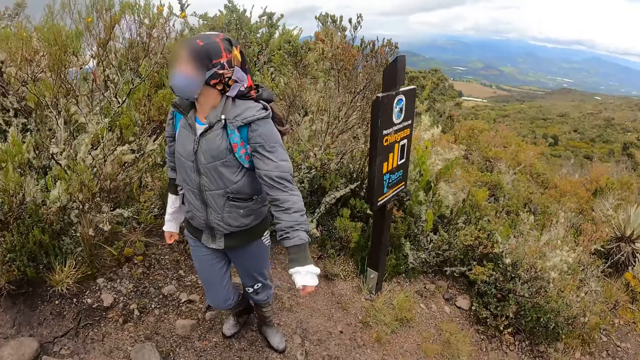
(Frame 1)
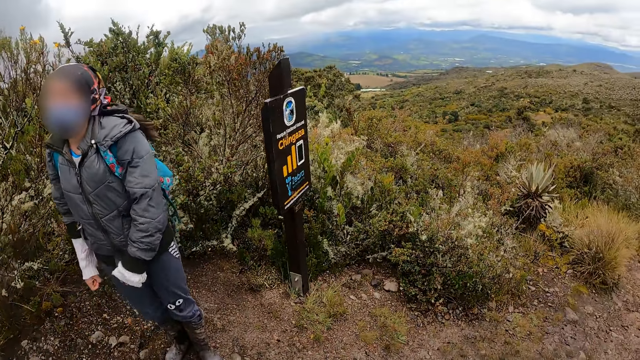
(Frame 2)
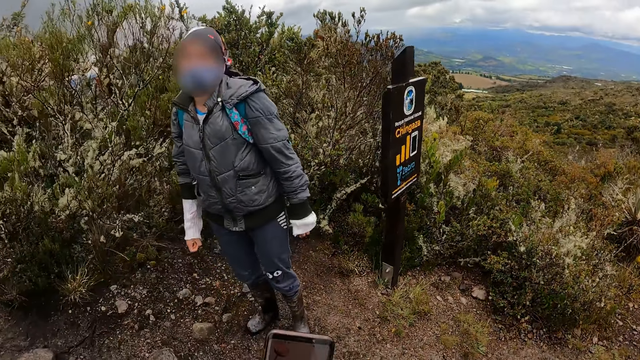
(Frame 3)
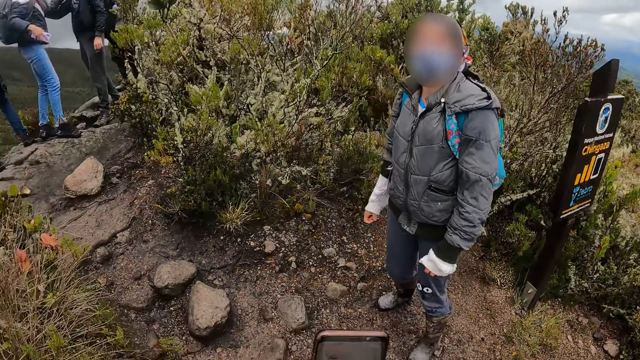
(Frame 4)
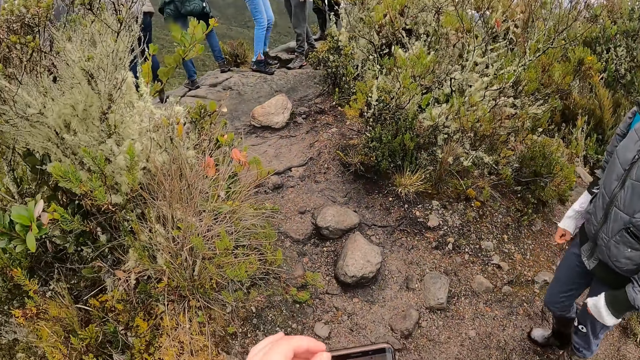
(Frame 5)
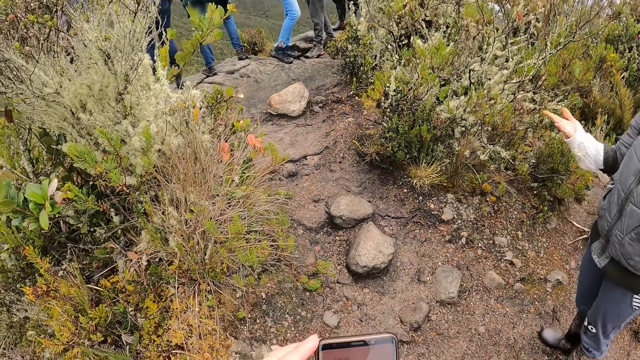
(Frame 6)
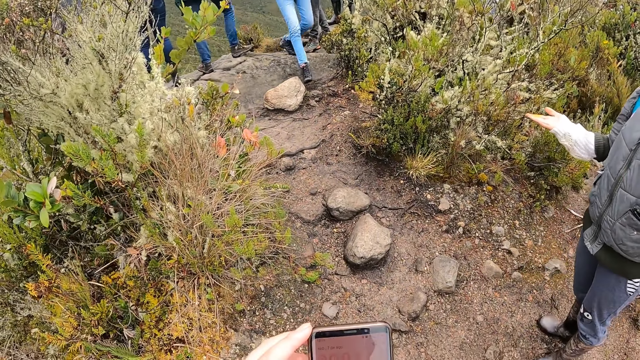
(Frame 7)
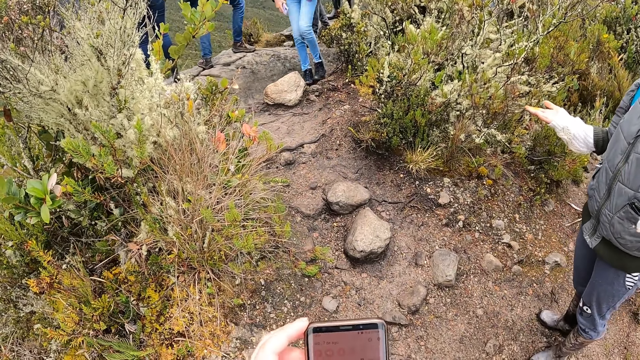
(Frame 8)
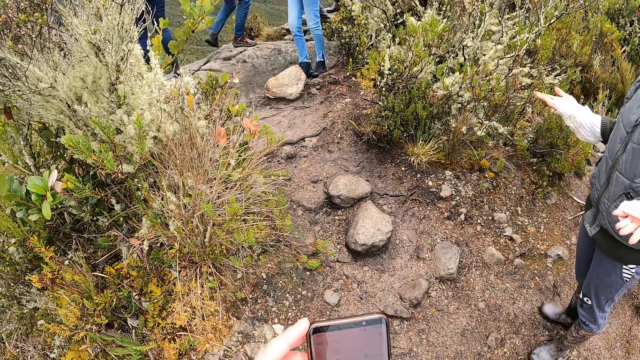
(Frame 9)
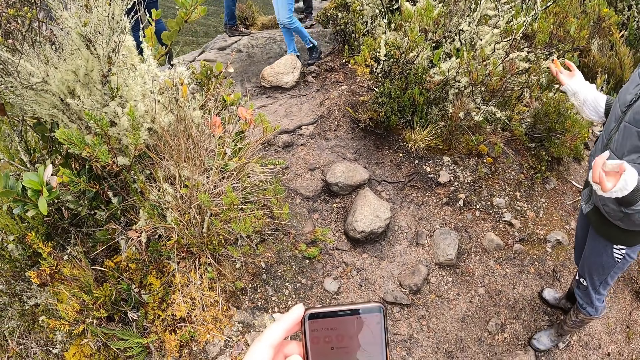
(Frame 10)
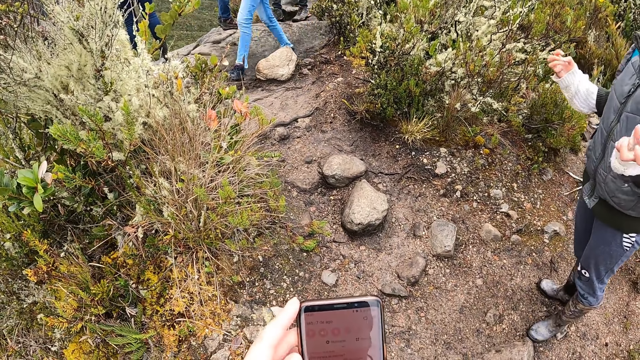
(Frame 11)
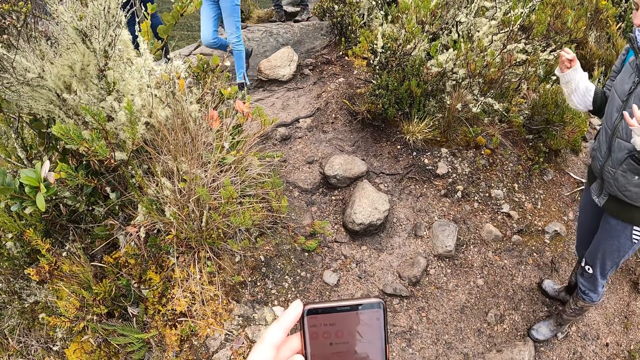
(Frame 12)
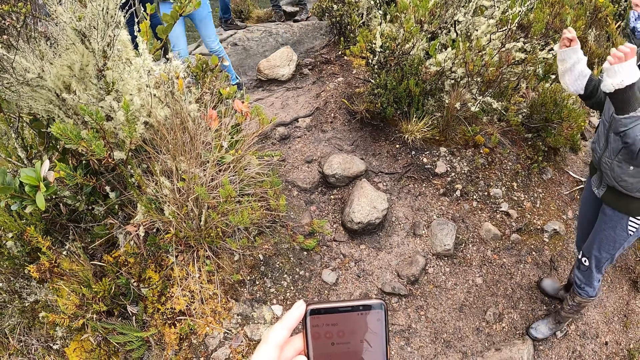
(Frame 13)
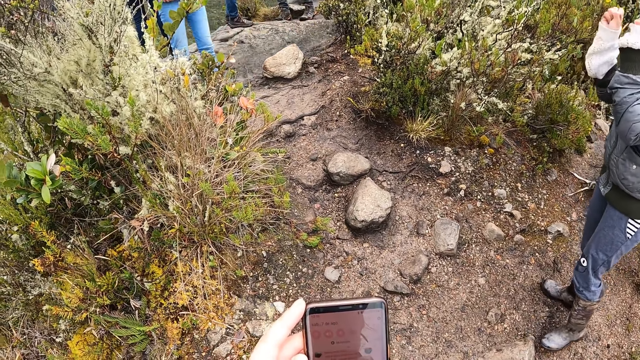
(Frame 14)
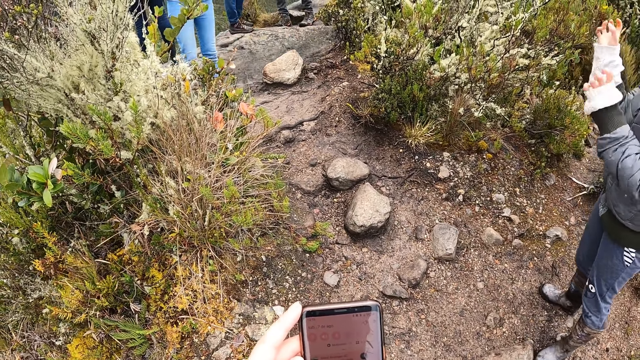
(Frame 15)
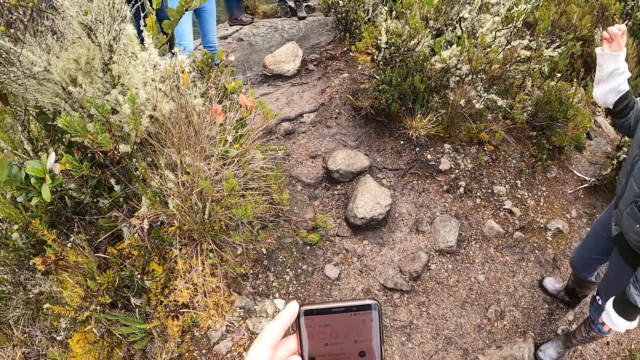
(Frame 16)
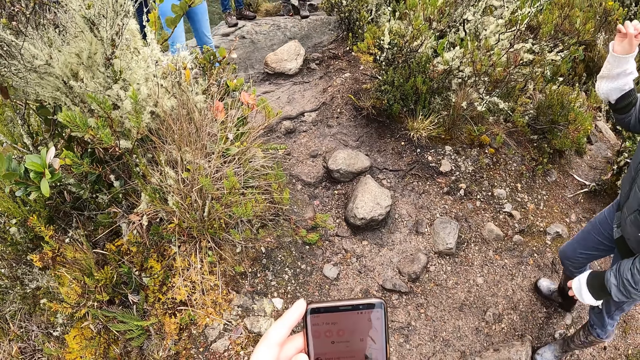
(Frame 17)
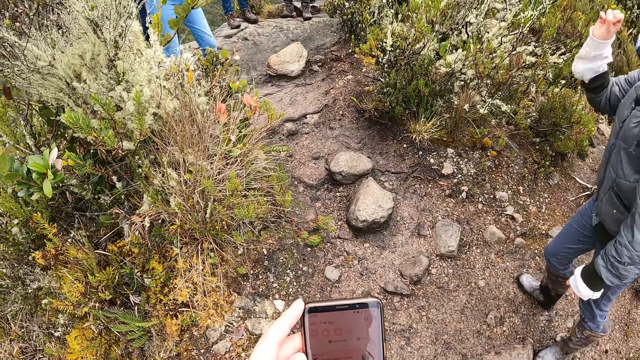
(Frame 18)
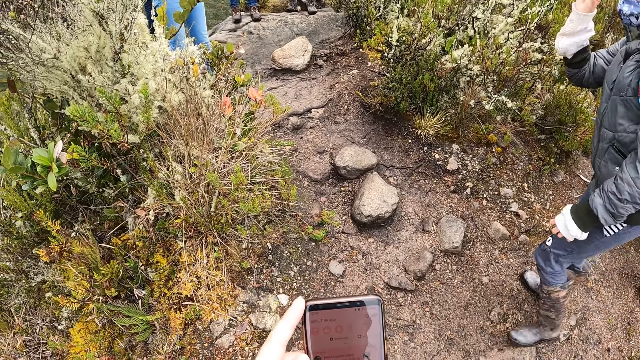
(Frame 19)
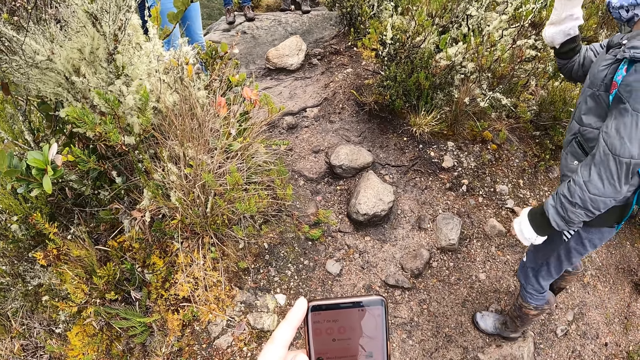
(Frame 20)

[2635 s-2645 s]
The camera wearer presses a phone with both hands. They pick up the phone.

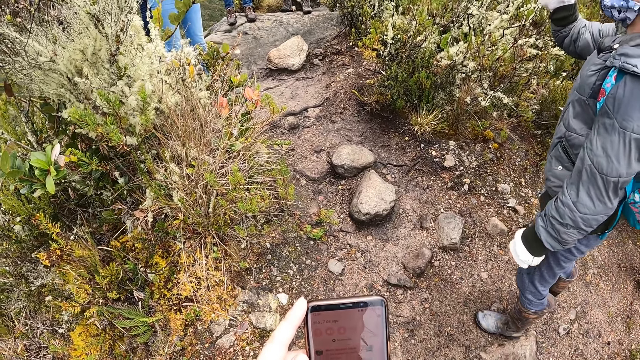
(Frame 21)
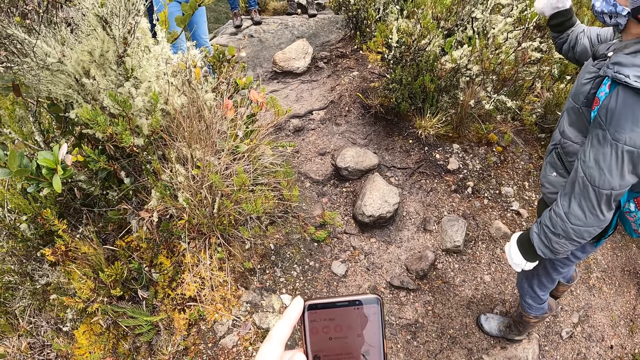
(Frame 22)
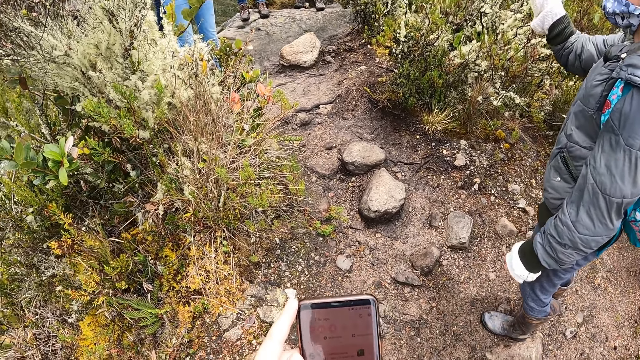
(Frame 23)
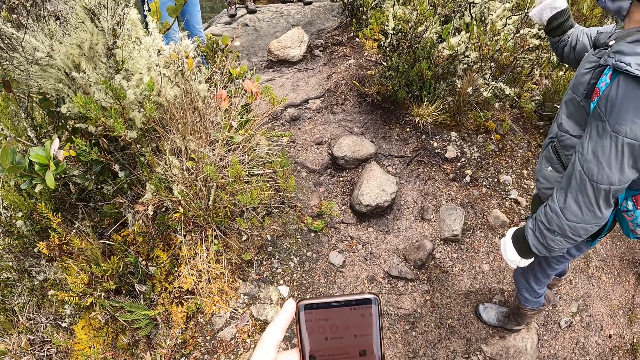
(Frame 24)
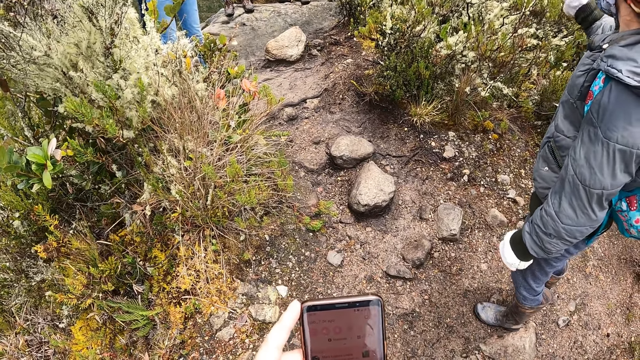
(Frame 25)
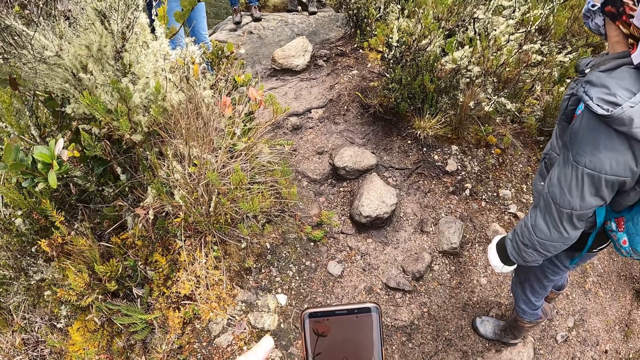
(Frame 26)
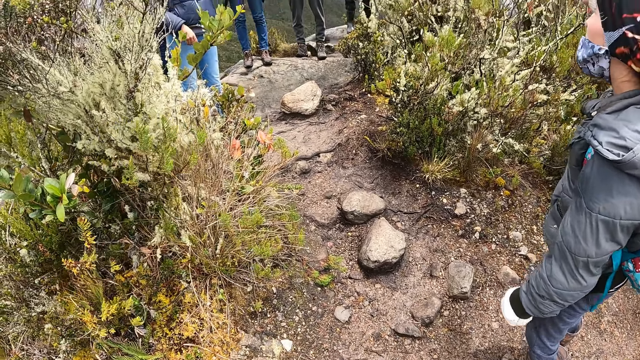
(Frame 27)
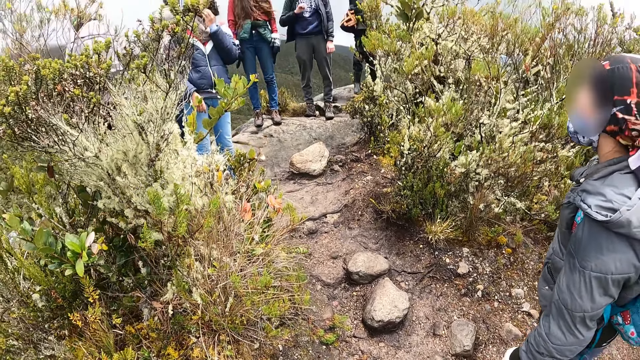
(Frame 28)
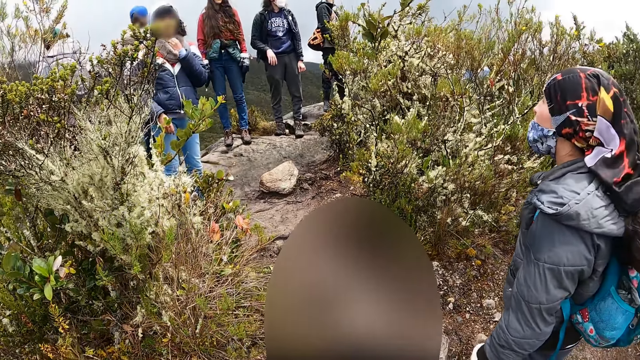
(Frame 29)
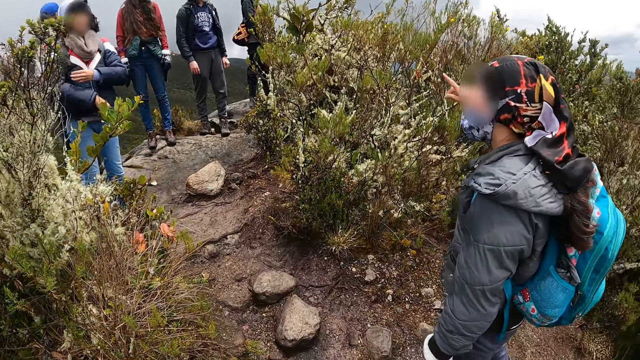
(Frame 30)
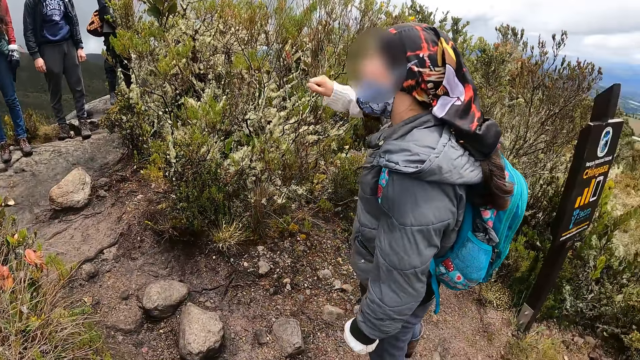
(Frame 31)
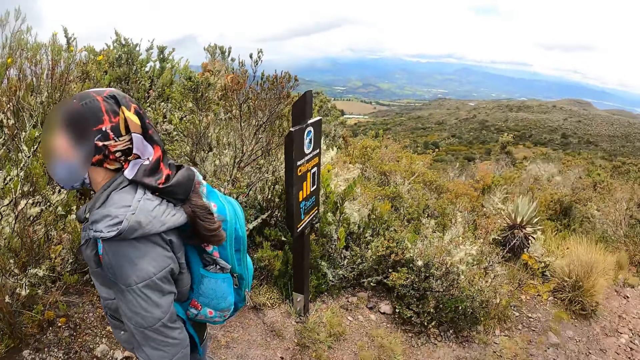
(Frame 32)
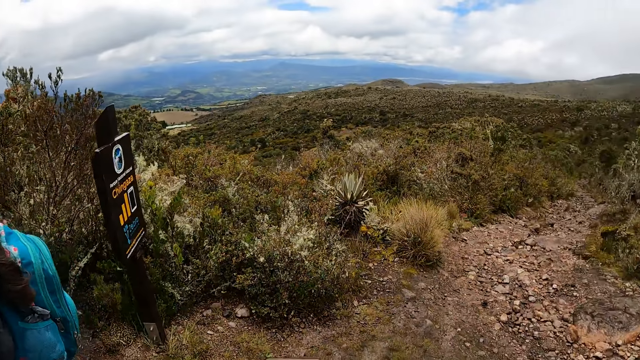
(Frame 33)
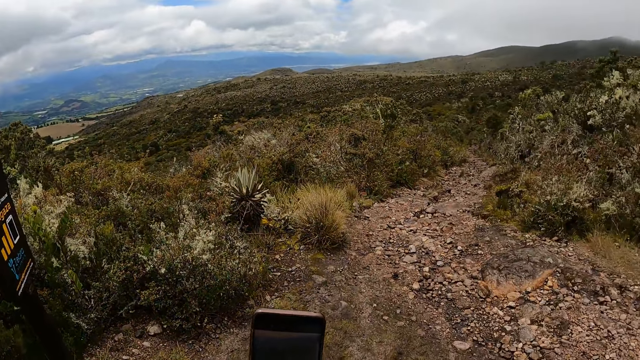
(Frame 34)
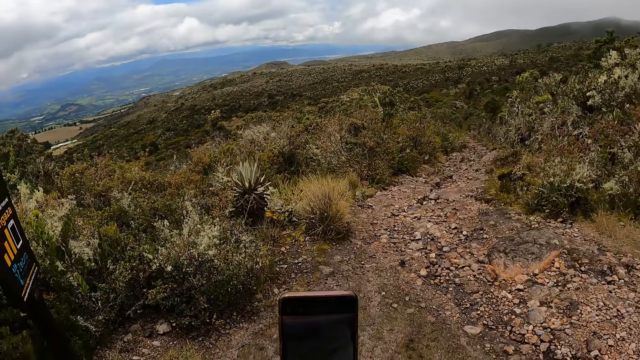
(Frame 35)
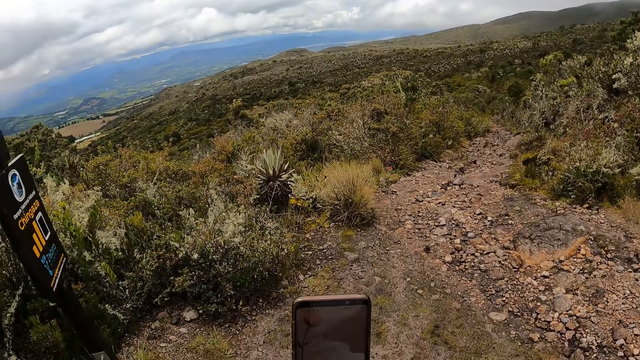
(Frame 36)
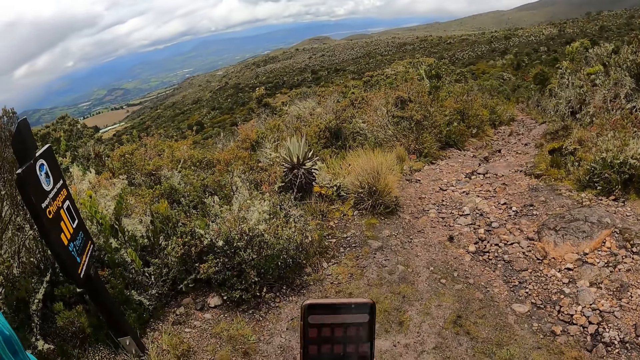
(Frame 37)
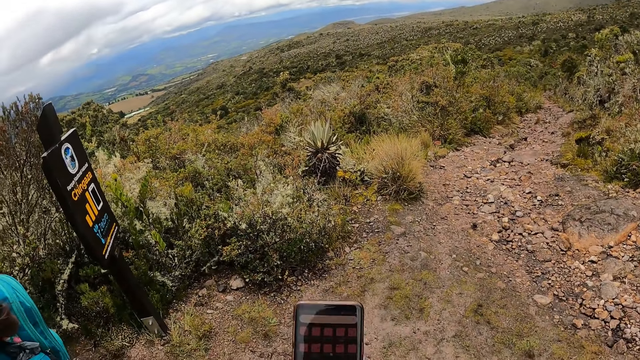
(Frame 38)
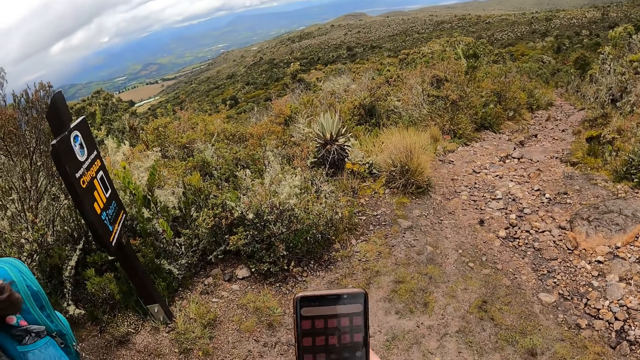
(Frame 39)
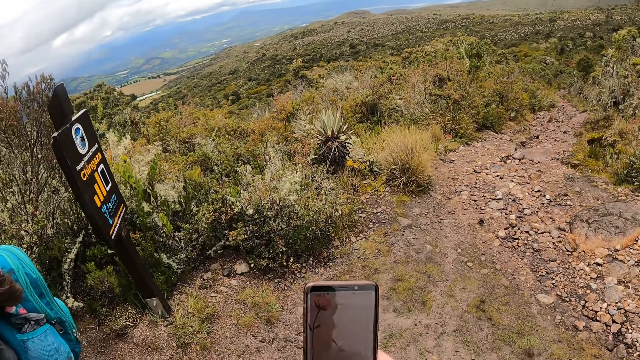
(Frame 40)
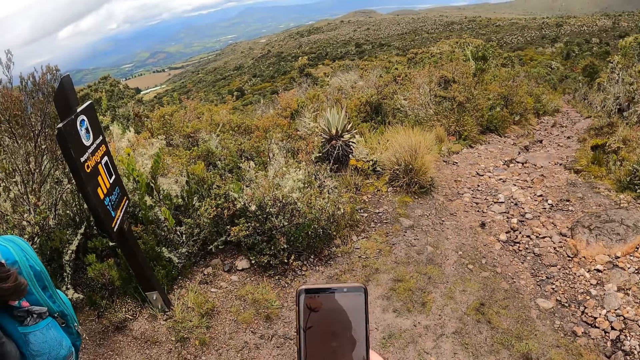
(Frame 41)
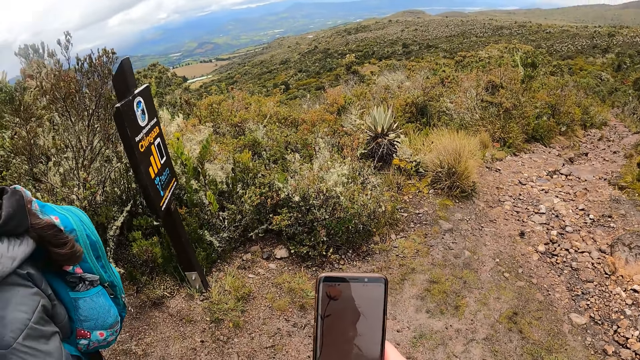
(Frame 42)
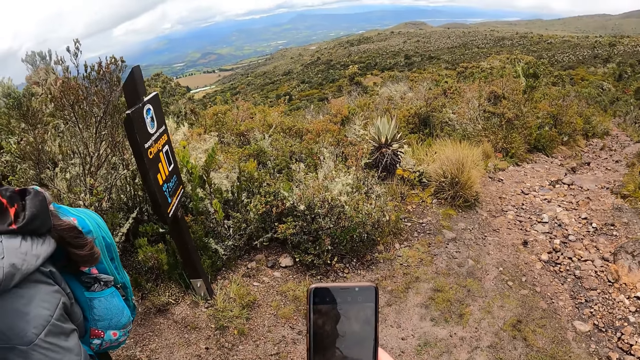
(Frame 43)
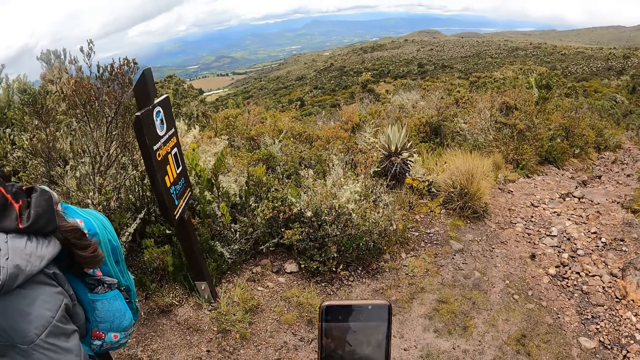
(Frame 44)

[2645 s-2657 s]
The woman interacts with the group of people. The camera wearer walks on the field. She picks up a phone. She presses the phone with her right hand.
